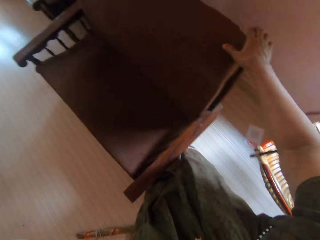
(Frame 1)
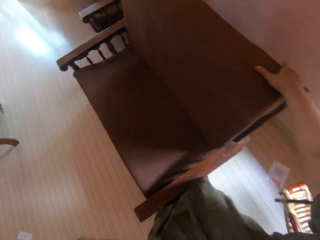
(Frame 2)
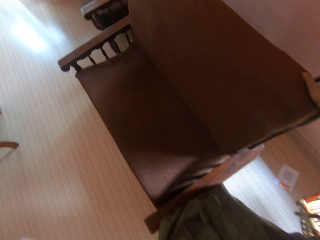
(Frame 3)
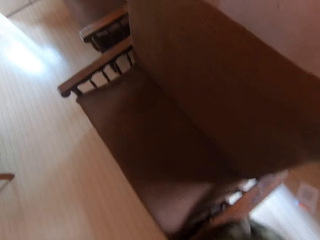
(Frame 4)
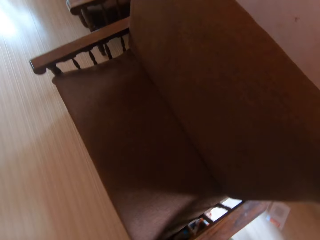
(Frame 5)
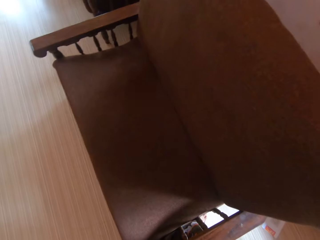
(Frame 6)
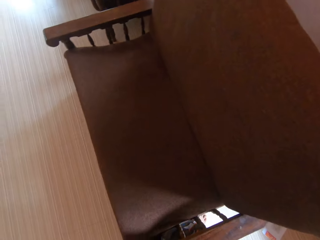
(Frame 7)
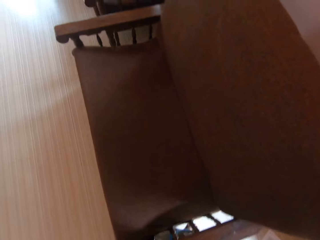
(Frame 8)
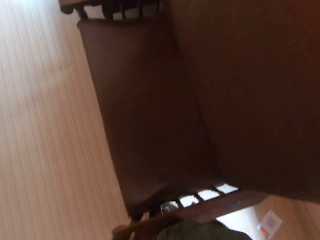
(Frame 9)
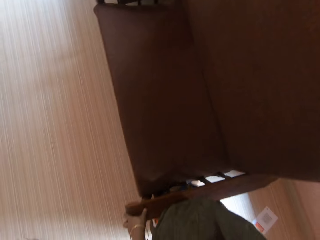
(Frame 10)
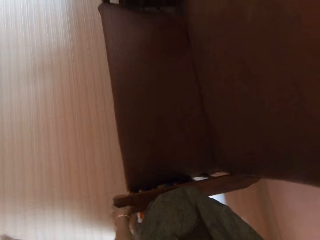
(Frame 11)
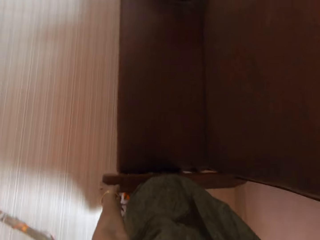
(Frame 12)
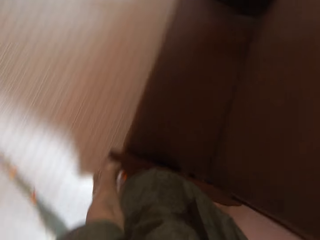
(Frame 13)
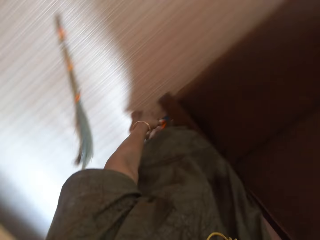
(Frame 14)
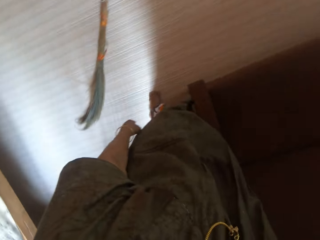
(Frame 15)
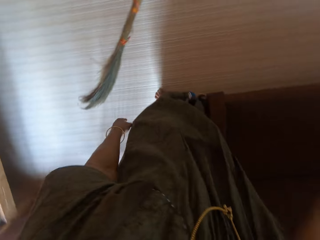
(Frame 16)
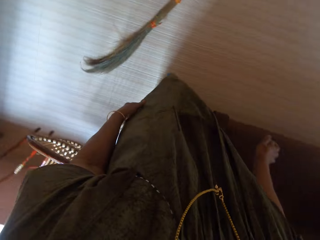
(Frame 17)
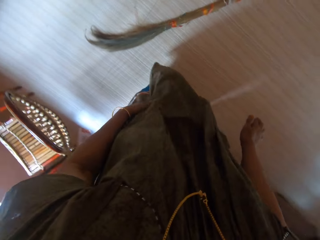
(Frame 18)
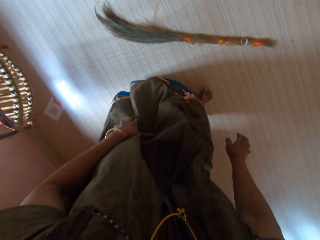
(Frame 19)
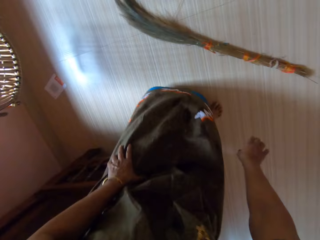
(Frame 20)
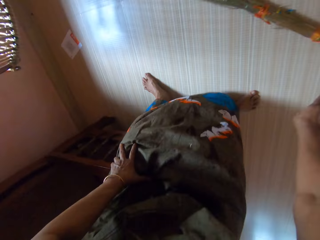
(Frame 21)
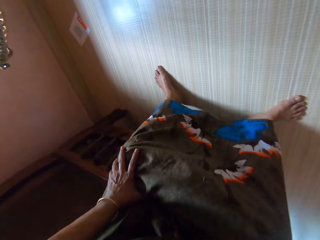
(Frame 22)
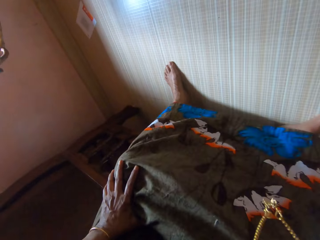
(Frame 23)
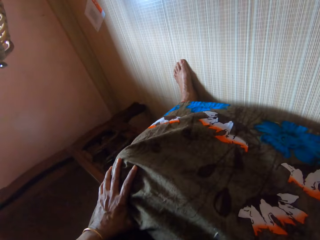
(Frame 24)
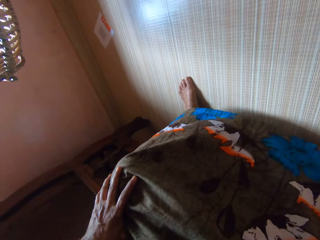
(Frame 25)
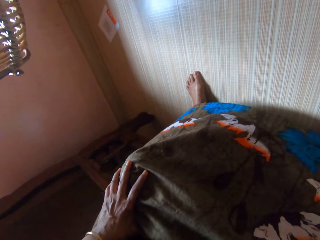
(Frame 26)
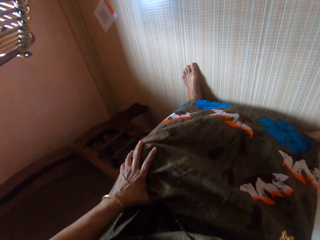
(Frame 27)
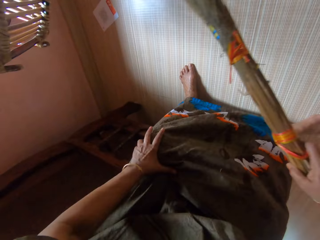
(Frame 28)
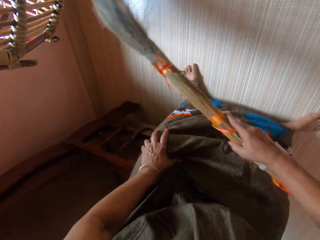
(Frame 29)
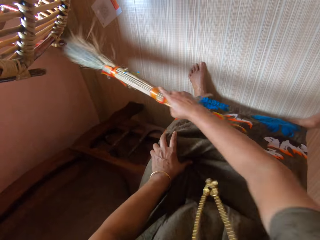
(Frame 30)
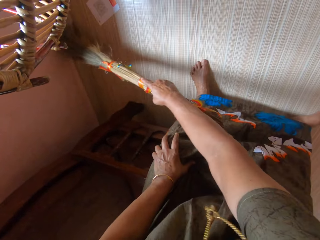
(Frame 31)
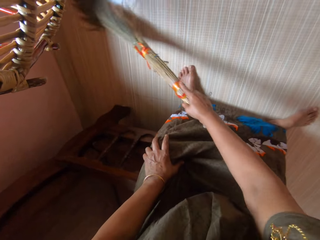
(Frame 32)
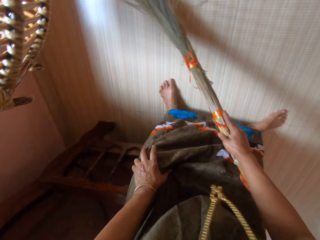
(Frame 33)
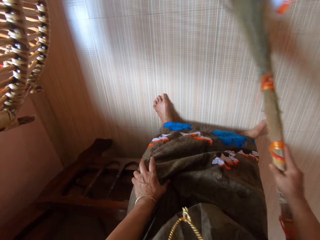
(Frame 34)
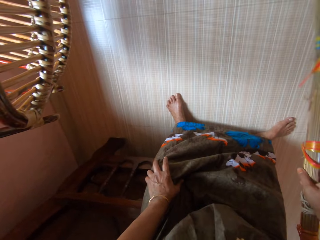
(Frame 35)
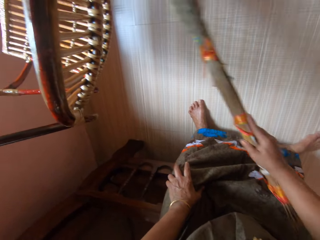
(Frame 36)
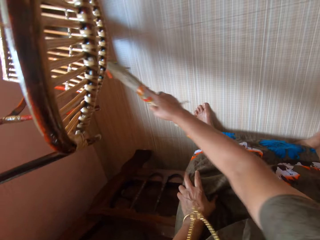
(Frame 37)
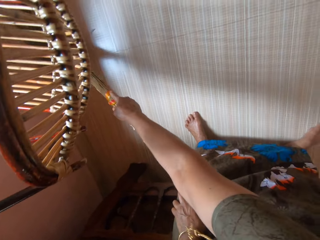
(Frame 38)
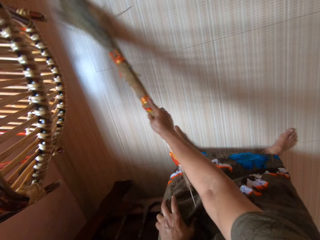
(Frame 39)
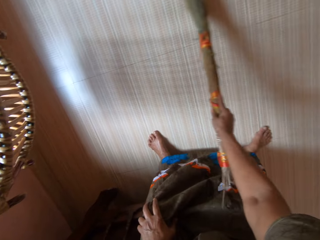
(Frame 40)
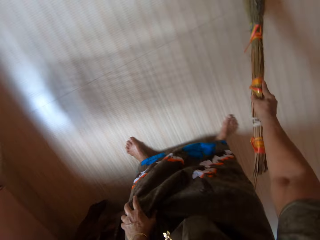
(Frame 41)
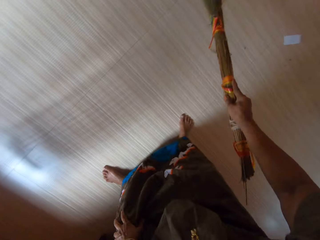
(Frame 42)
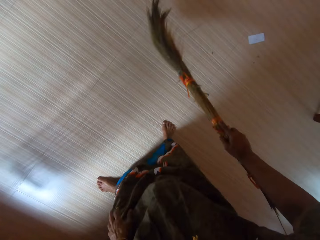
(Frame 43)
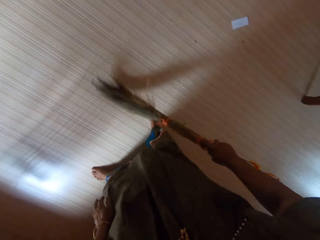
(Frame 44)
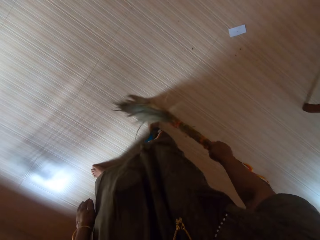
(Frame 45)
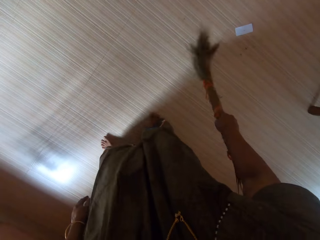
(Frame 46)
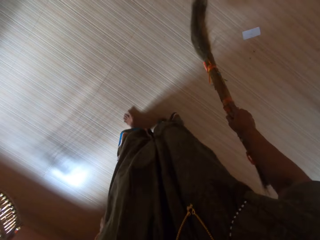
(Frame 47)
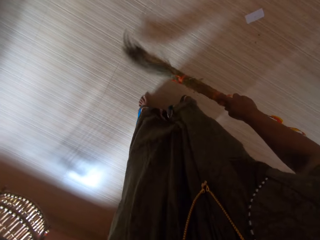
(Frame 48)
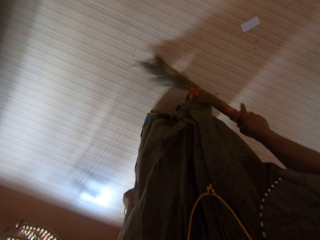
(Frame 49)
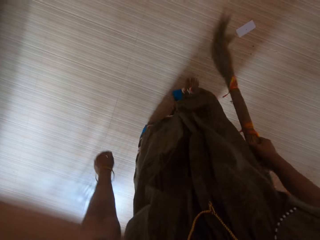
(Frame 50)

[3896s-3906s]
The camera wearer moves the chair back against the wall with both hands. She picks the broom from the floor with her right hand. She sweeps the floor with the broom.

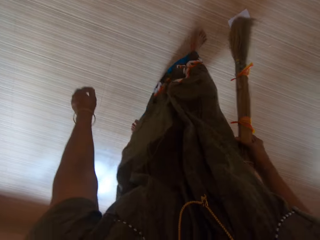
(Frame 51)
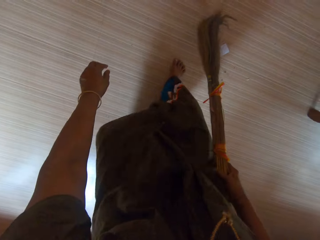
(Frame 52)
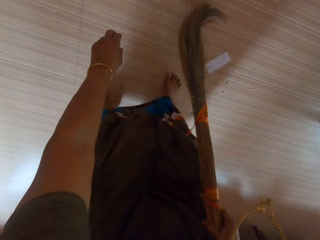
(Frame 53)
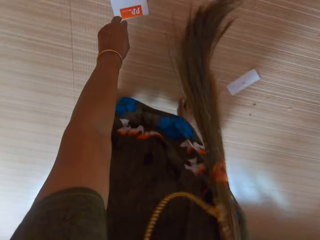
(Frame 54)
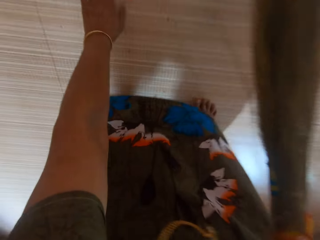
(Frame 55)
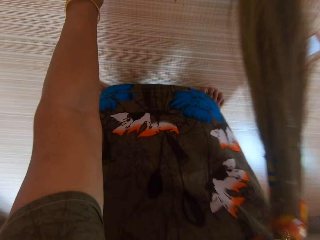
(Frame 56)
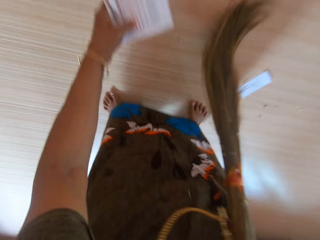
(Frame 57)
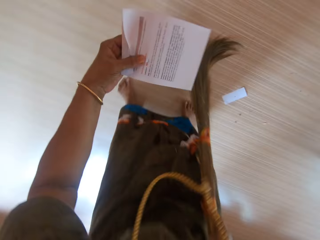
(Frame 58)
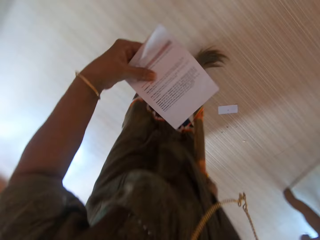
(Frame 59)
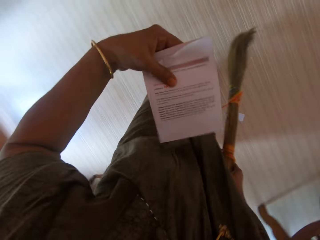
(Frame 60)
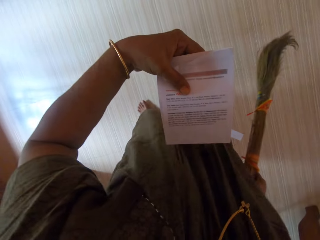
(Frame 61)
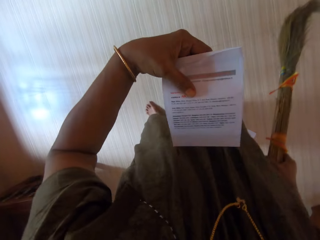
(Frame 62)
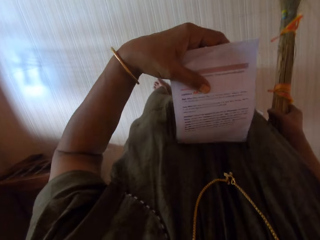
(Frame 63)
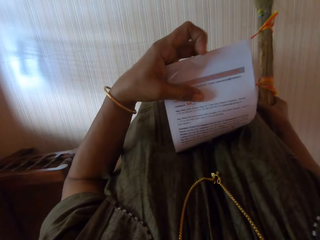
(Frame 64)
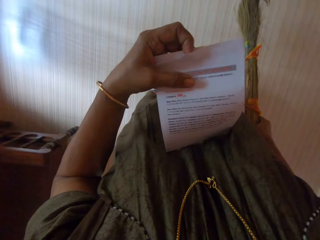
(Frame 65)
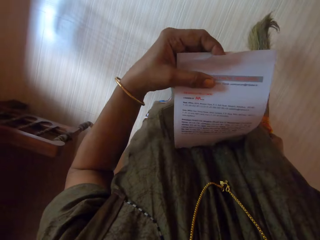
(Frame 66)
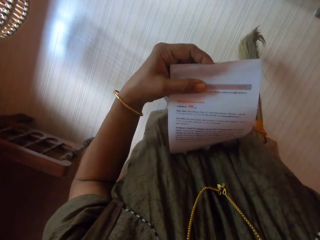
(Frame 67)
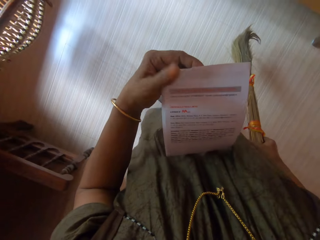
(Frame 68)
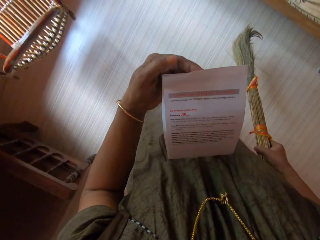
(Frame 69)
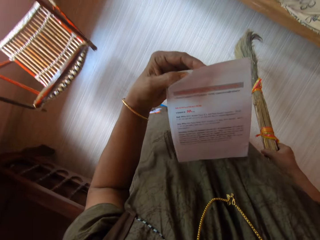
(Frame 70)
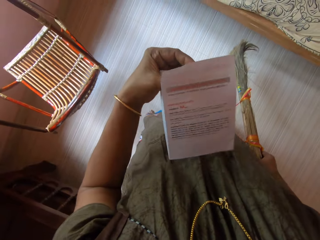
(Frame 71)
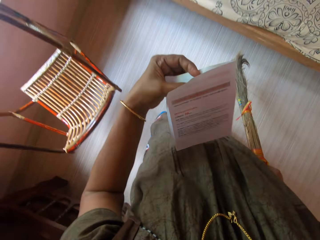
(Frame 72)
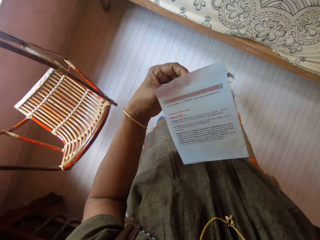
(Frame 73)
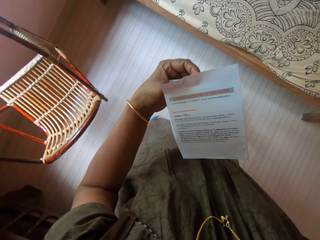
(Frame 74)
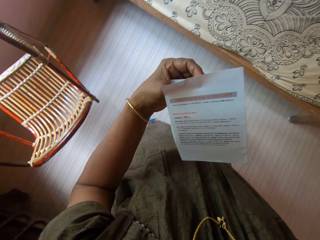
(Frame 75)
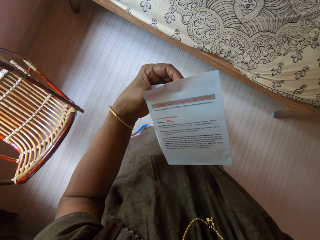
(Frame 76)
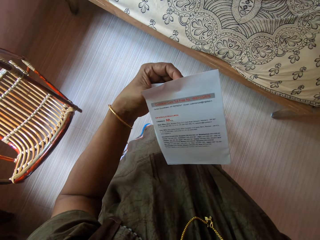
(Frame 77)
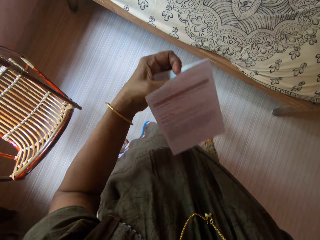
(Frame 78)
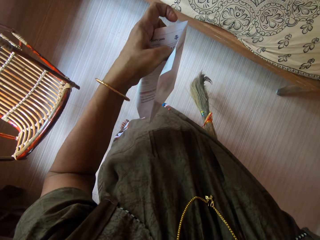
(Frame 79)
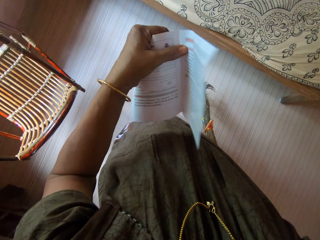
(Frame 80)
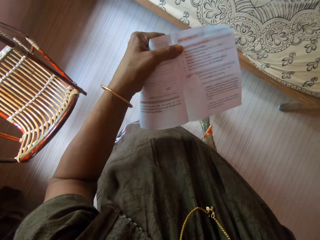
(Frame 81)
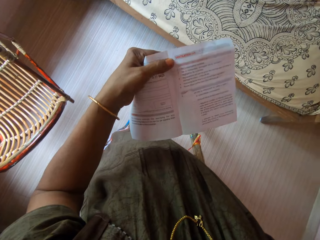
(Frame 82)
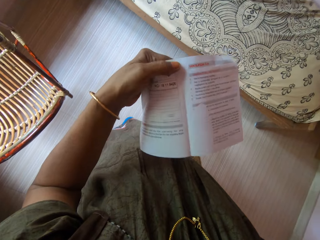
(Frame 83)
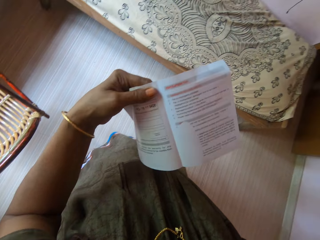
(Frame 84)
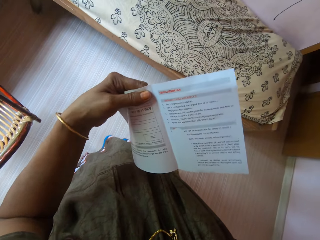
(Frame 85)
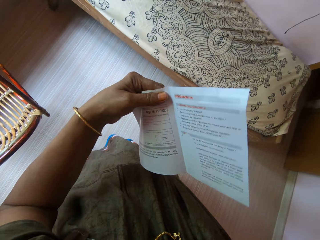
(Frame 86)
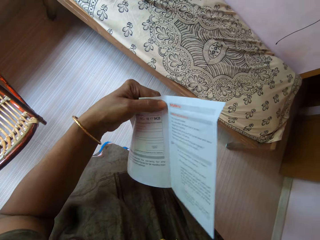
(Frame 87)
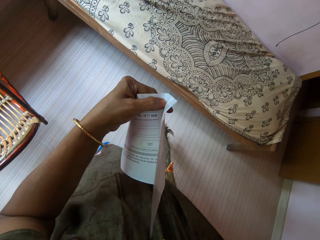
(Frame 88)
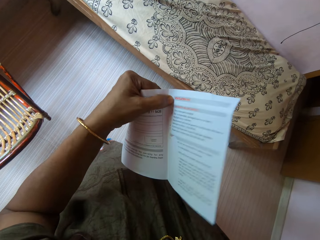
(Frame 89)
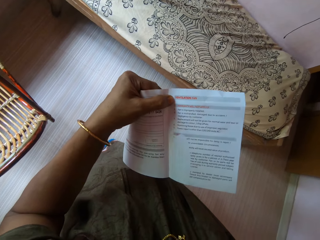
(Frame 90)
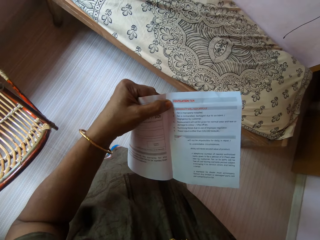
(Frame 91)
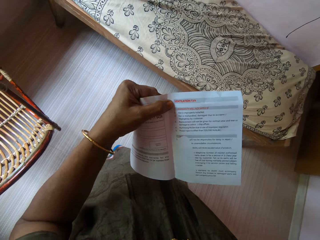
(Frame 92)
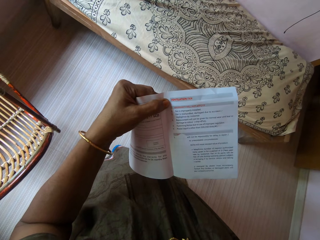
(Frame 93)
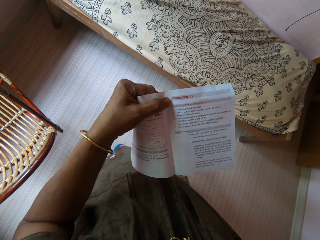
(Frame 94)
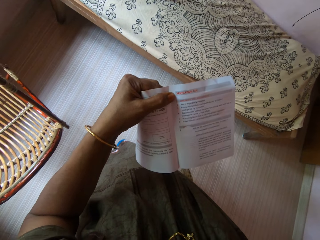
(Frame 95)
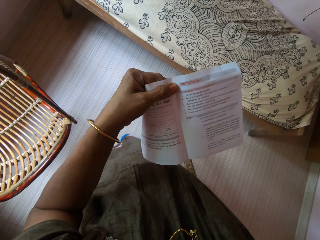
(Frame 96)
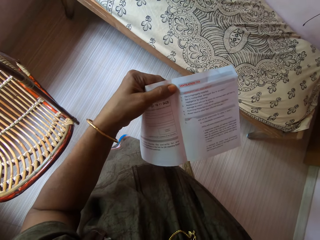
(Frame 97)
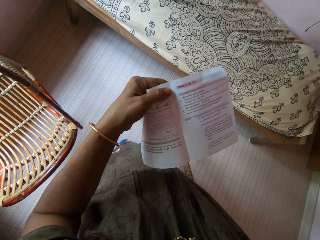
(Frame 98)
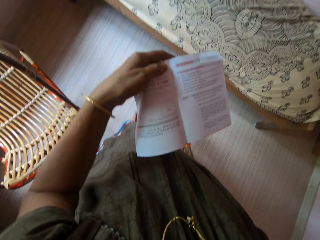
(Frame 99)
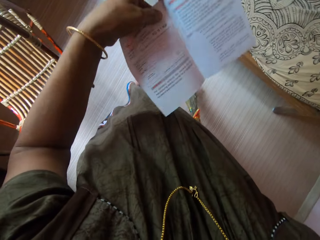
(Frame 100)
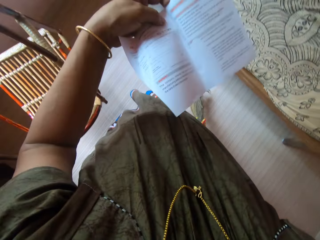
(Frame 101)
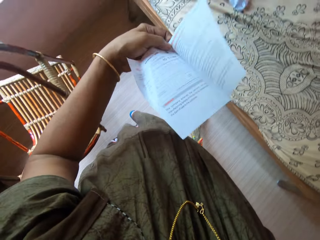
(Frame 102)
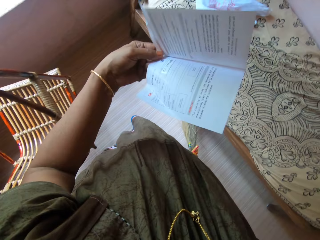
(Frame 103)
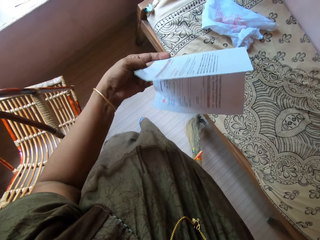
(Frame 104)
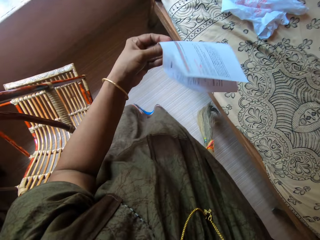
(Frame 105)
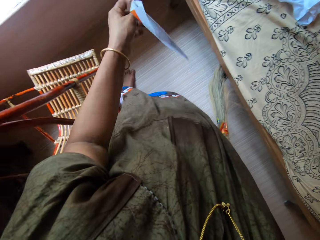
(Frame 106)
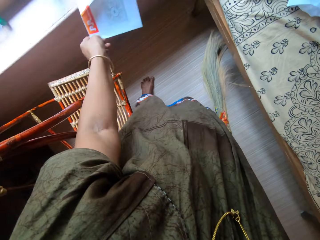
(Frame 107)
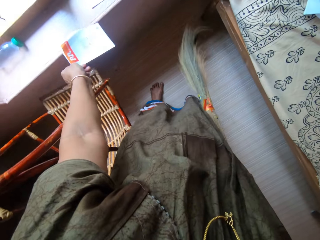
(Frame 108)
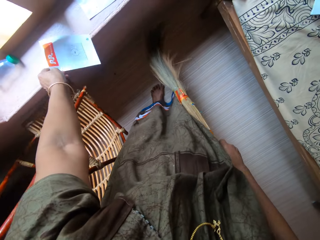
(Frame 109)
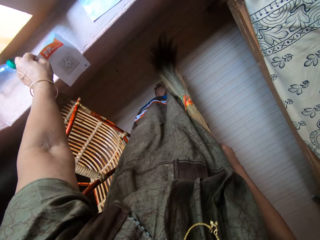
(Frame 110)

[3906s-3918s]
The camera wearer picks a piece of paper on the floor with her left hand. She opens the paper. She looks at the paper.
